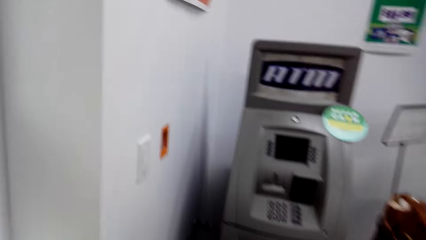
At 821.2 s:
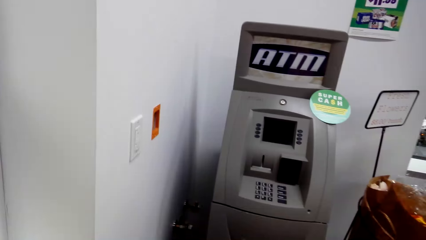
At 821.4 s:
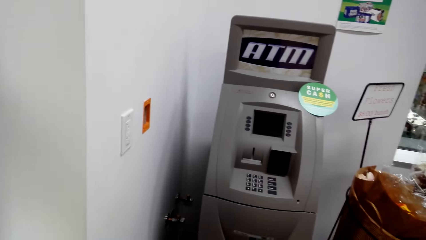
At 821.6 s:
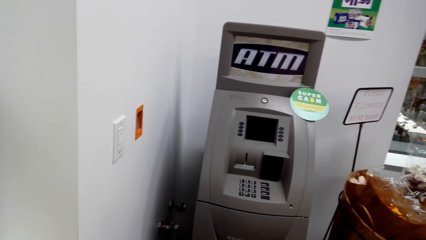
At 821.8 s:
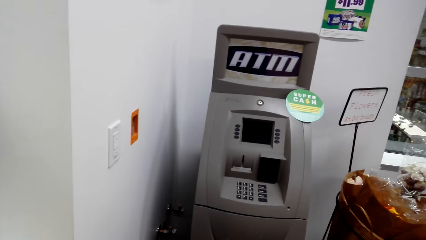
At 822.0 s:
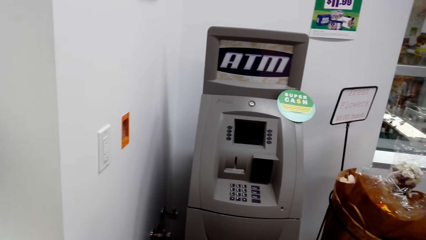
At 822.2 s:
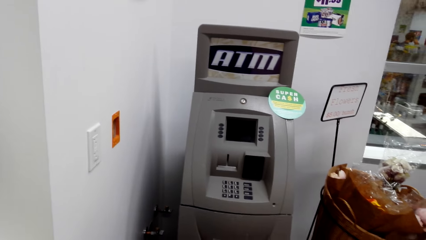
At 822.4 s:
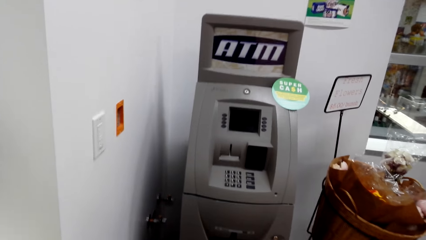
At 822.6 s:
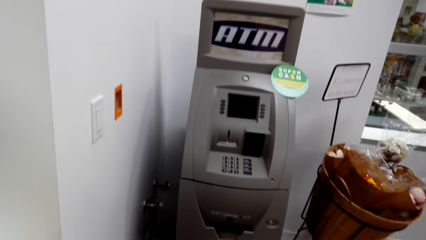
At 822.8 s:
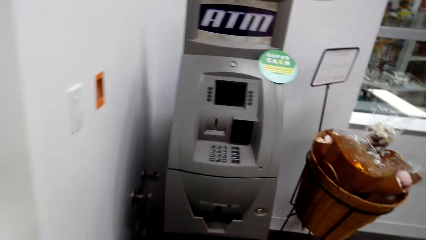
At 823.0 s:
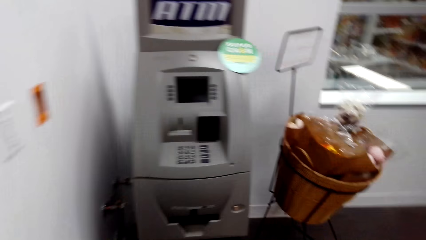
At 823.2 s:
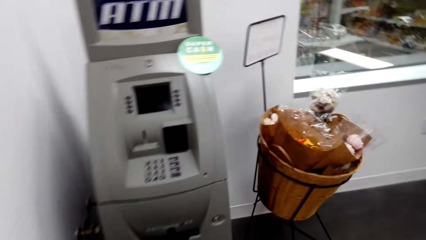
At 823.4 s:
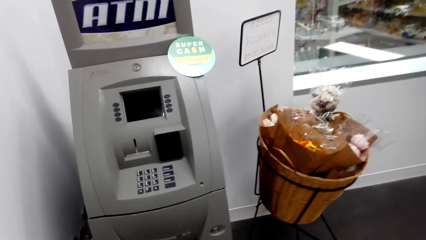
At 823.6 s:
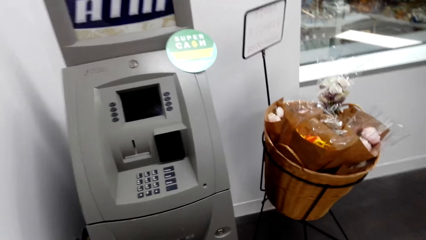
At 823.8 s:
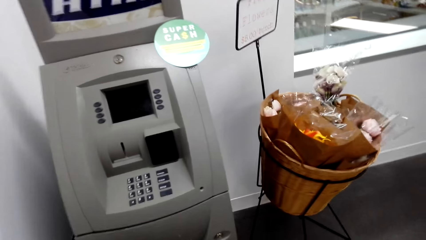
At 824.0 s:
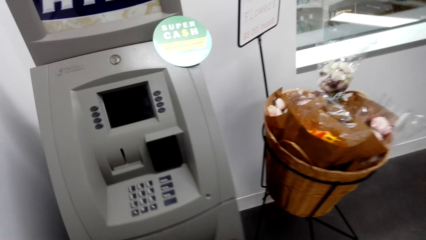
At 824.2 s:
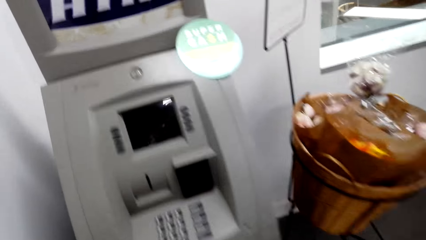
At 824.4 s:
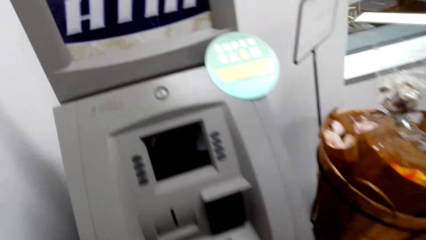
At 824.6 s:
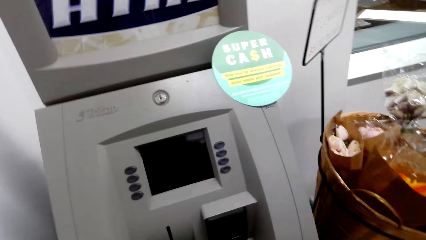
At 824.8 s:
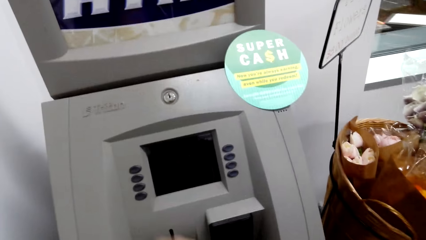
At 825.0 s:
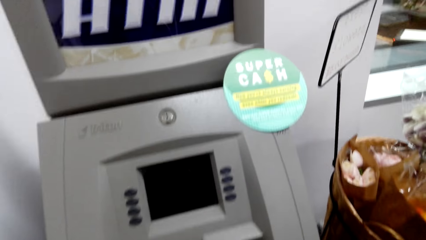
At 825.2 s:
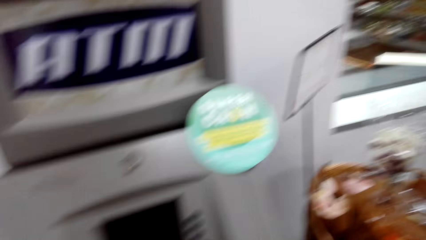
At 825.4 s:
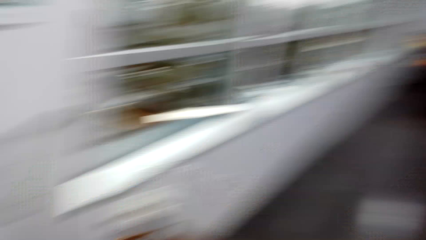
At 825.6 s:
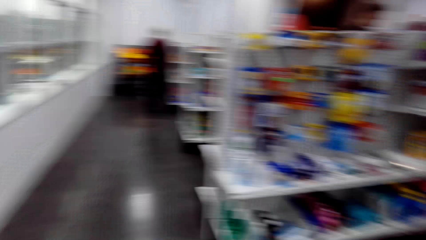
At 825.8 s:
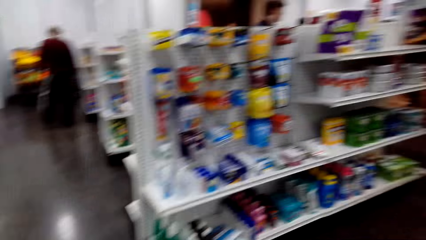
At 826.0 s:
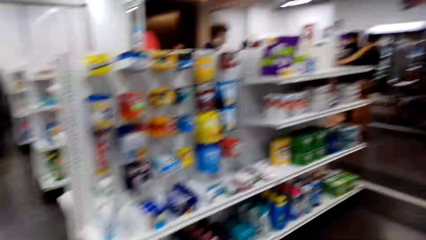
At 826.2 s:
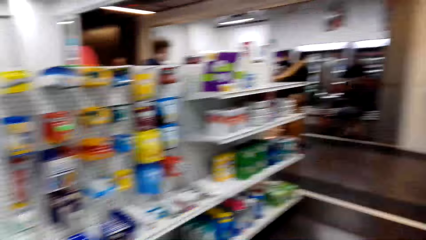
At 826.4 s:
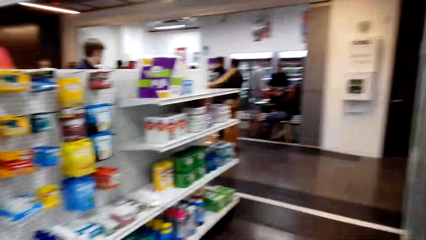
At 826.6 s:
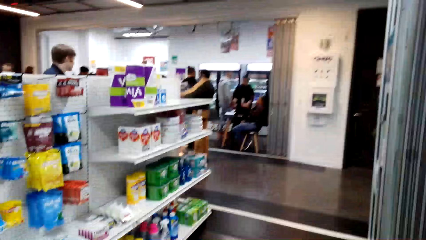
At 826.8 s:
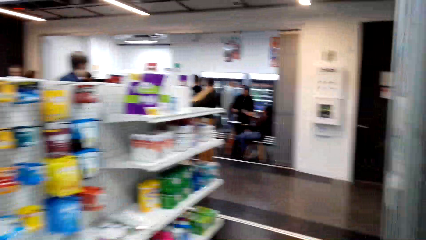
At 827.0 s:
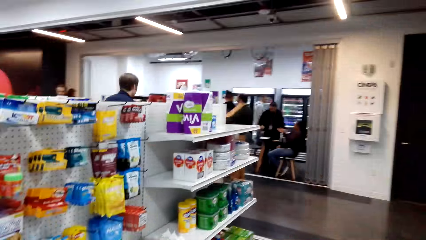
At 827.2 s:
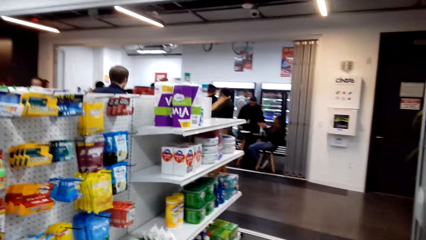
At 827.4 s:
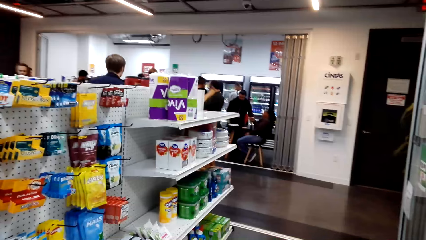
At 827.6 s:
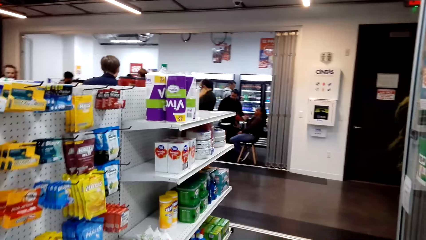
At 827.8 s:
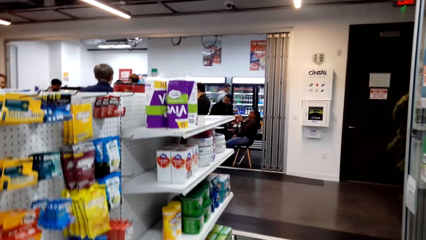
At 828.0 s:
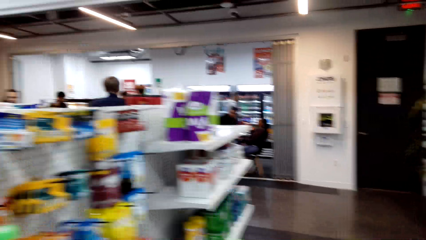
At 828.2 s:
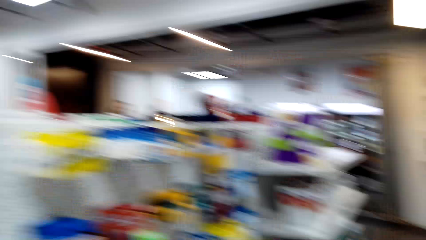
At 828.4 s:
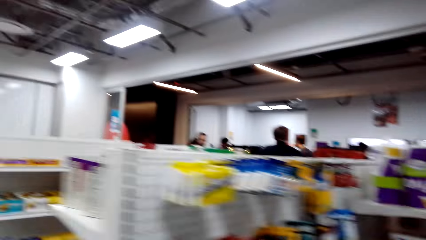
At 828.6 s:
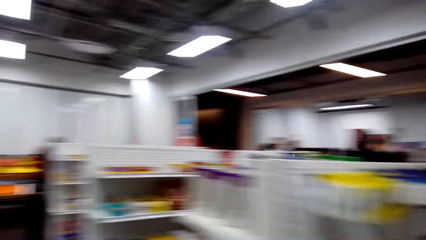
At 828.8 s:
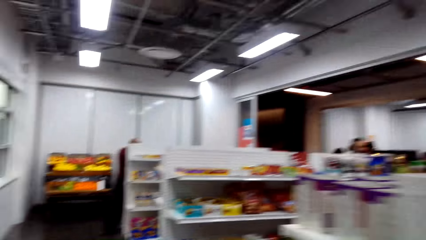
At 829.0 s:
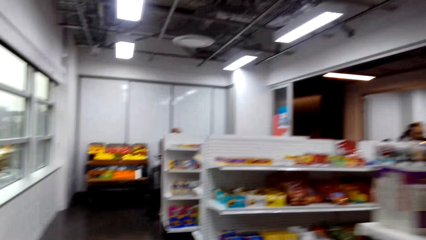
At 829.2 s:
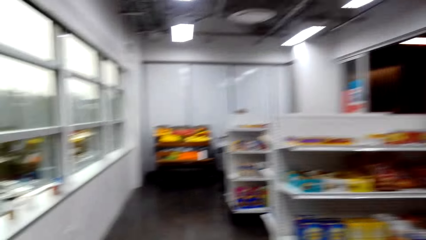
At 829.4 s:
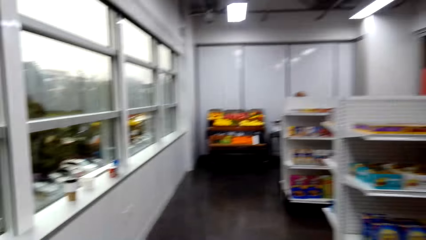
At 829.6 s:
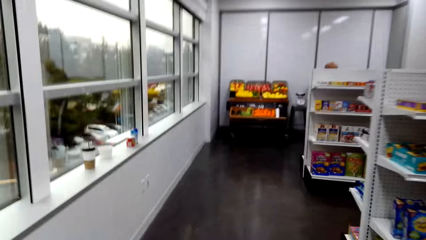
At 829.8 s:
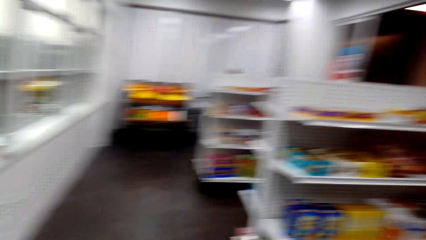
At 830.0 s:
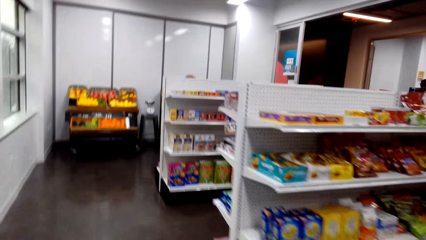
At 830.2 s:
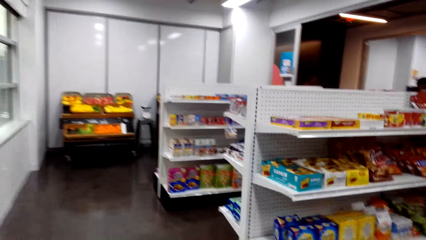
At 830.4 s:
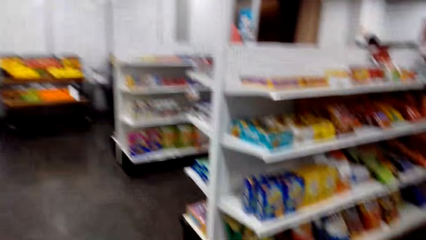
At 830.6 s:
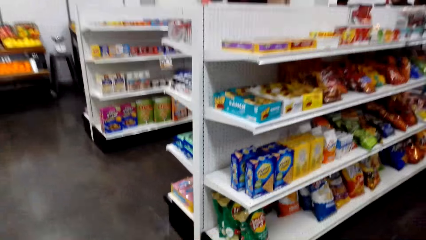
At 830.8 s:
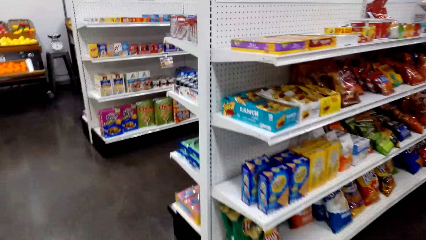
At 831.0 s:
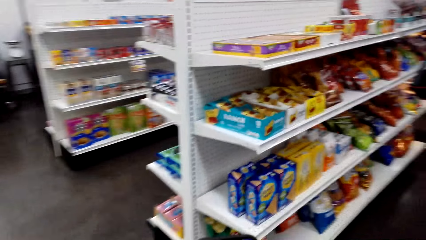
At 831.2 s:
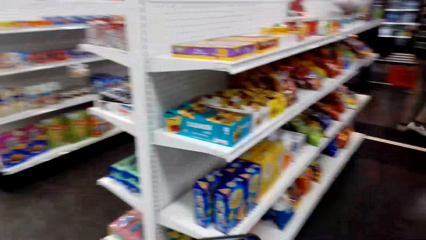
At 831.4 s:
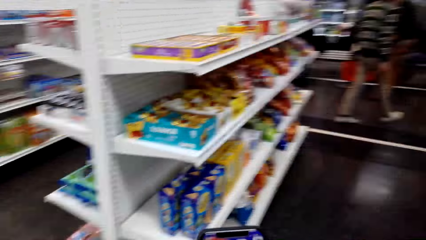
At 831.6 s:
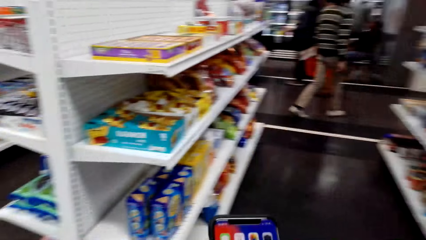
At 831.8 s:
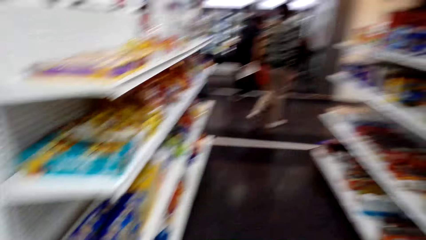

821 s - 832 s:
The camera wearer stands in front of an ATM. They walk around. They use the phone.

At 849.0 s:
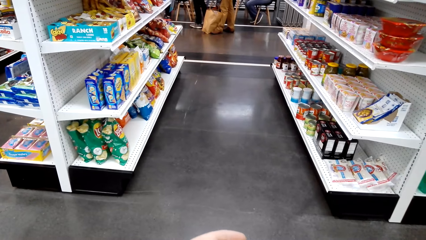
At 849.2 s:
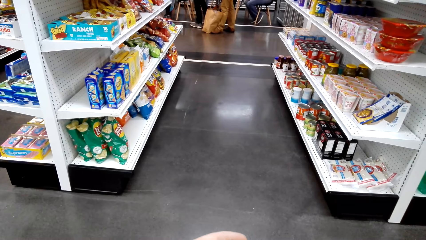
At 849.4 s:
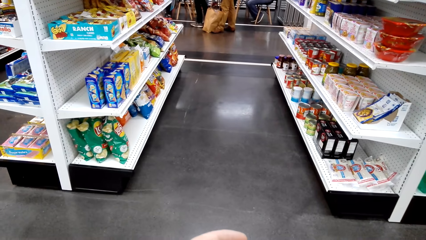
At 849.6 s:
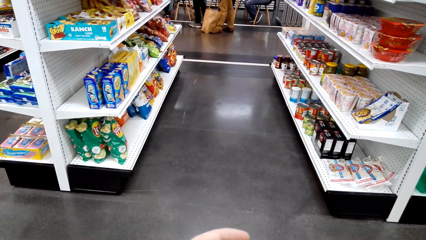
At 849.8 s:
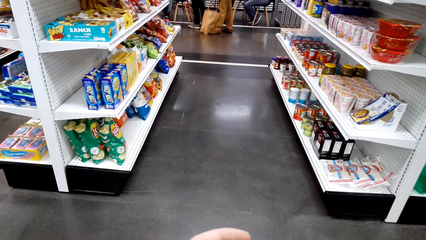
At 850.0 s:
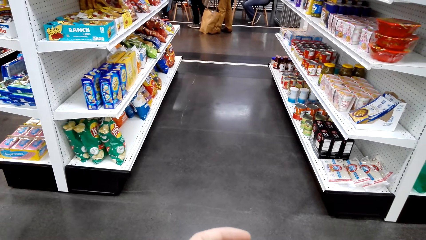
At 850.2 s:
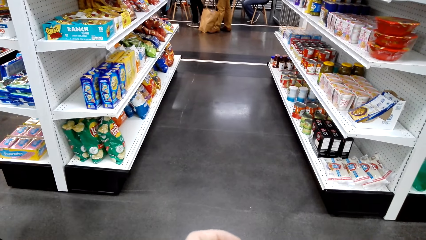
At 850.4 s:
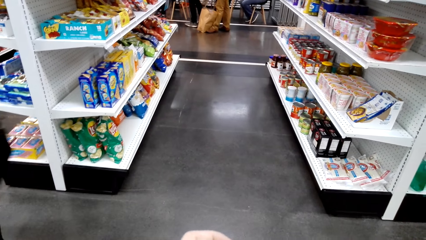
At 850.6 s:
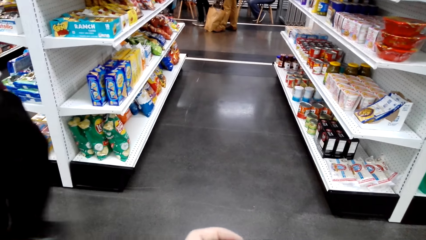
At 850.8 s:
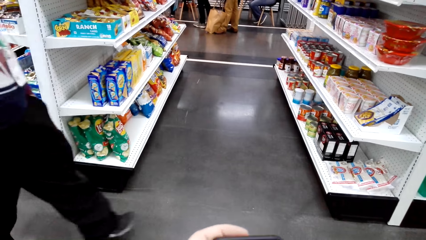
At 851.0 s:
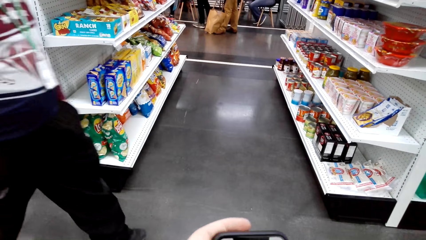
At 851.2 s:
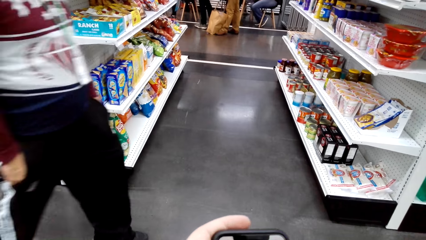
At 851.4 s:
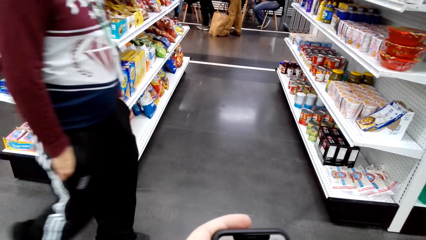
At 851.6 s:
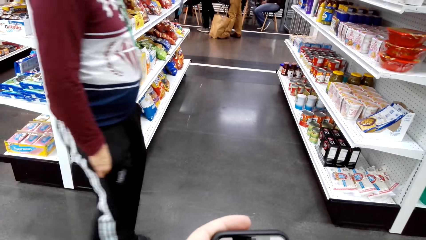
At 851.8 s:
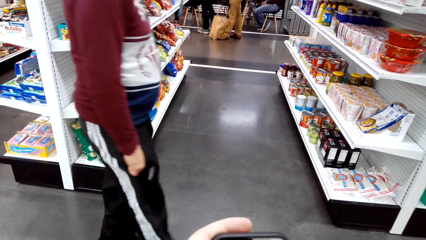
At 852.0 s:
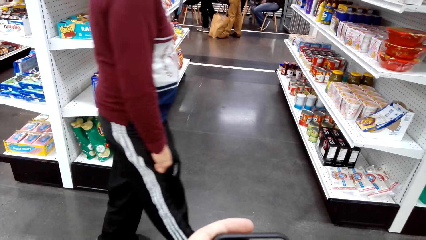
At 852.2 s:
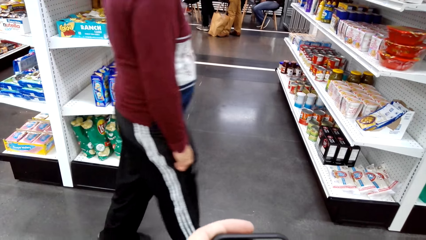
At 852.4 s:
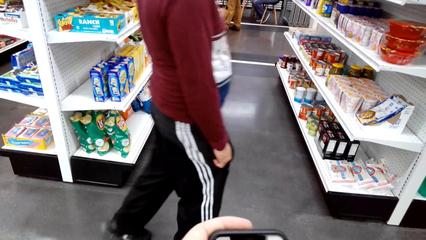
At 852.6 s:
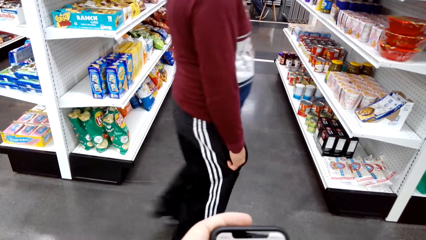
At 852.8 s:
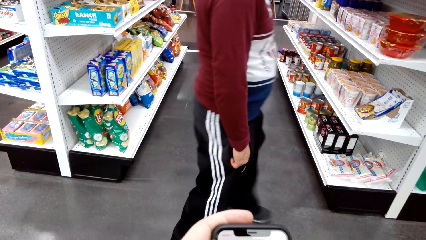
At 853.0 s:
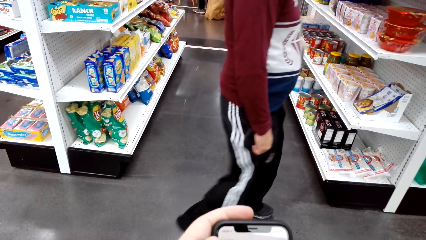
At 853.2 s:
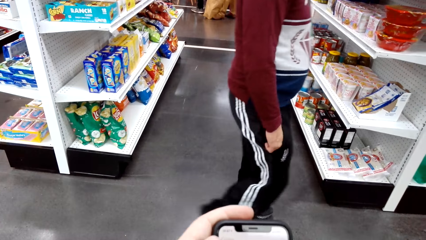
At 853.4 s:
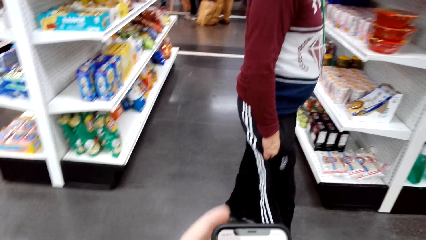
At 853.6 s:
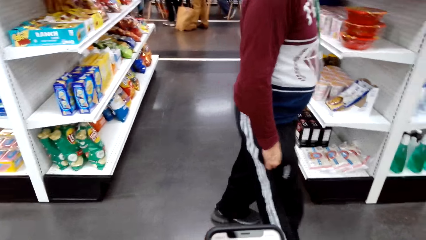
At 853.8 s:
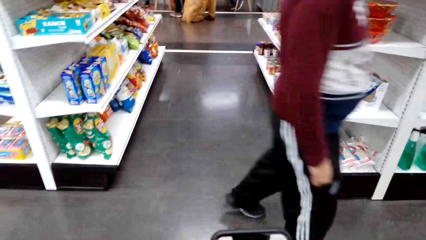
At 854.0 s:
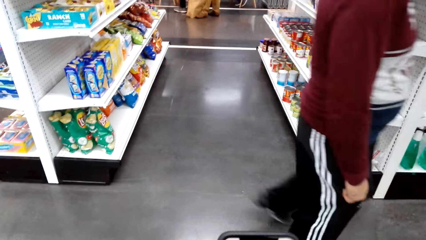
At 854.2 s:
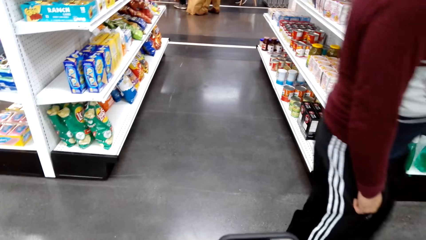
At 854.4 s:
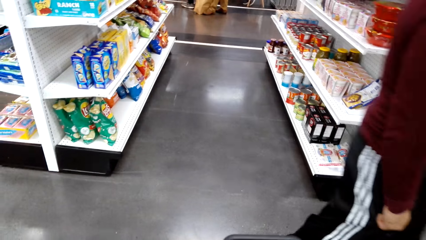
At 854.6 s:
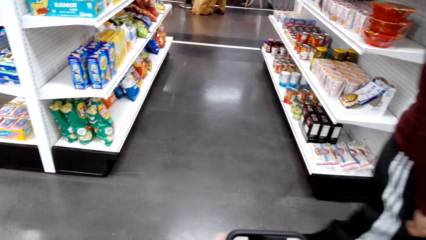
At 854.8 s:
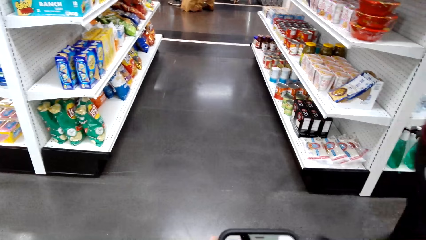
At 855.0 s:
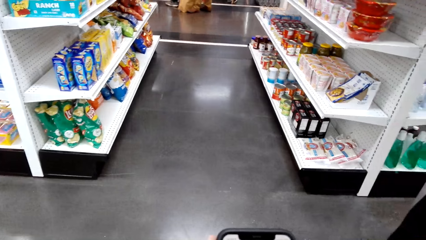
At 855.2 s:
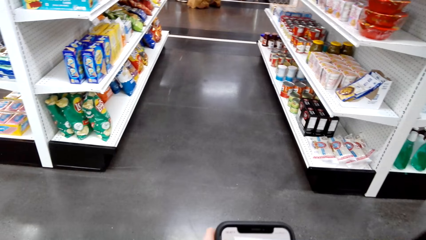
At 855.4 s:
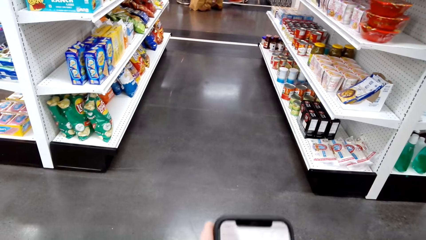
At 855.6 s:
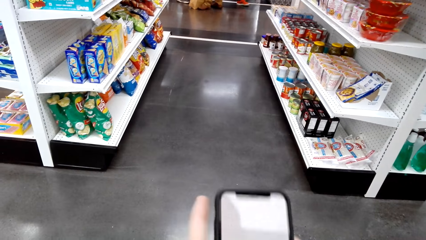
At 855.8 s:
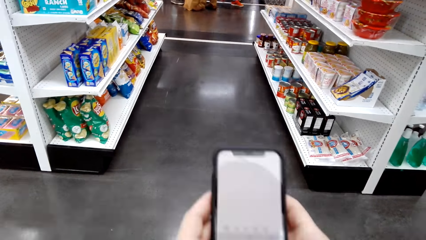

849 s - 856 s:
A man walks in the mall.
